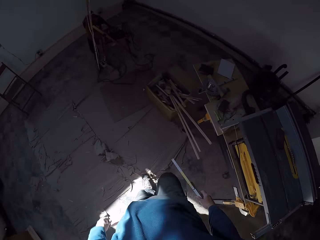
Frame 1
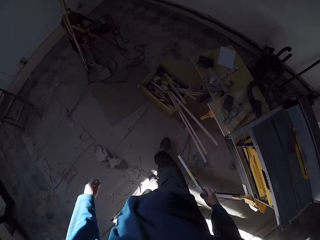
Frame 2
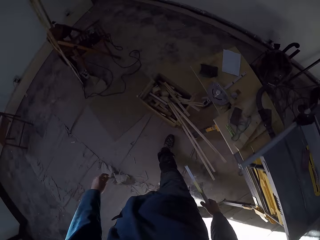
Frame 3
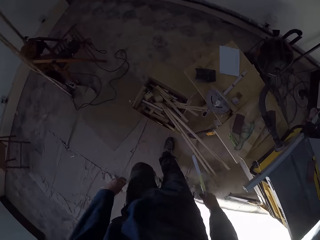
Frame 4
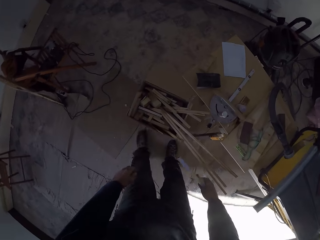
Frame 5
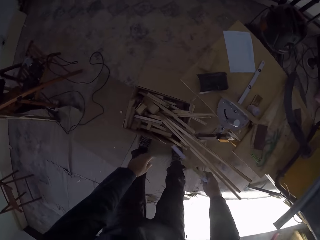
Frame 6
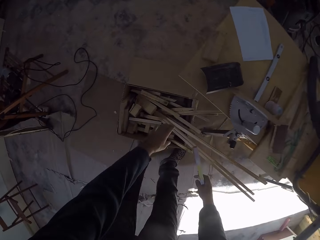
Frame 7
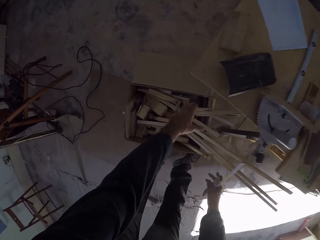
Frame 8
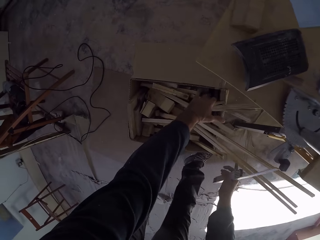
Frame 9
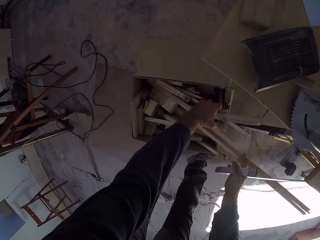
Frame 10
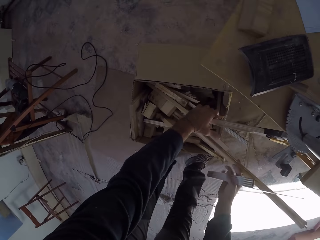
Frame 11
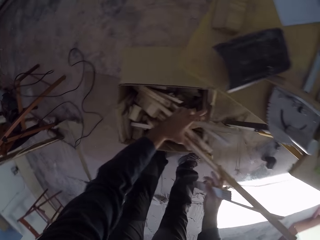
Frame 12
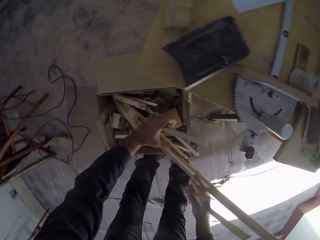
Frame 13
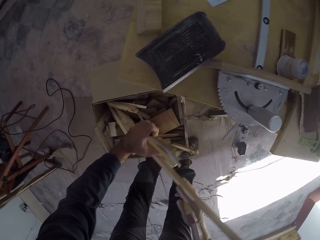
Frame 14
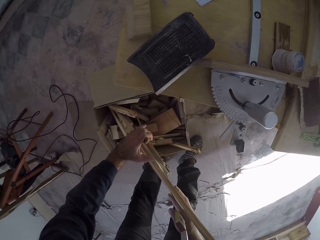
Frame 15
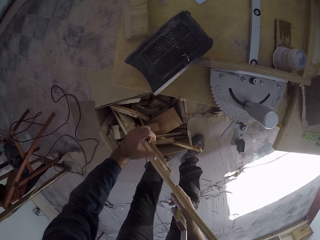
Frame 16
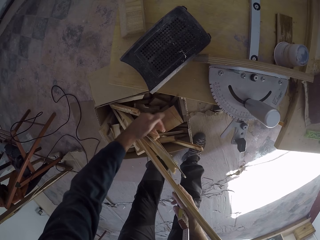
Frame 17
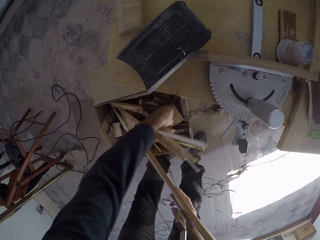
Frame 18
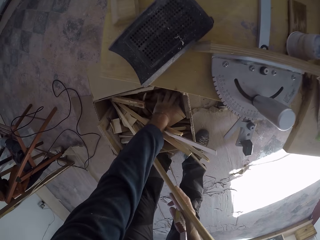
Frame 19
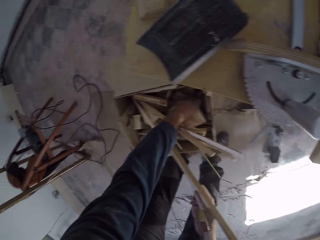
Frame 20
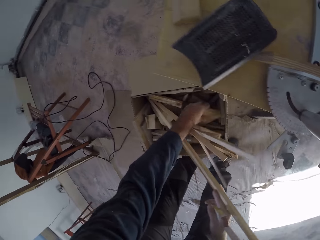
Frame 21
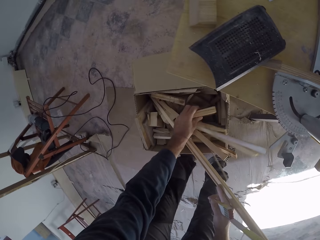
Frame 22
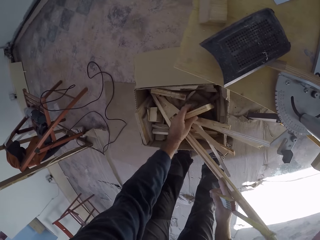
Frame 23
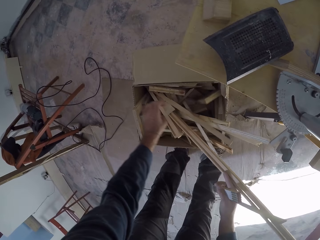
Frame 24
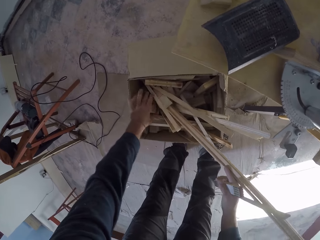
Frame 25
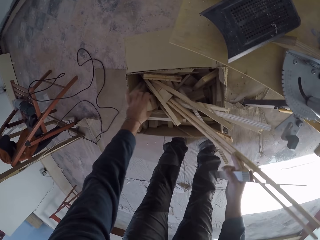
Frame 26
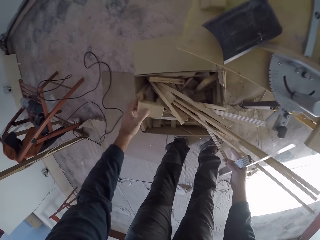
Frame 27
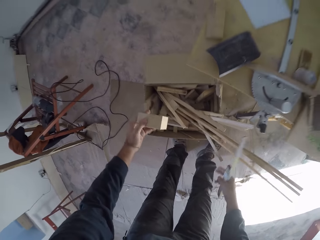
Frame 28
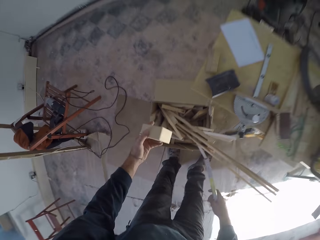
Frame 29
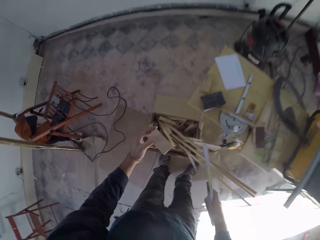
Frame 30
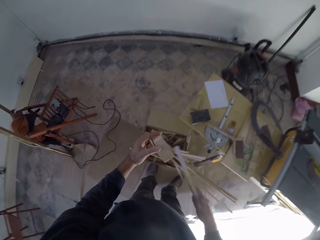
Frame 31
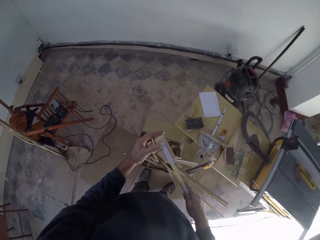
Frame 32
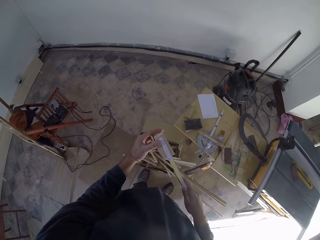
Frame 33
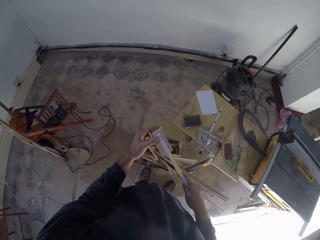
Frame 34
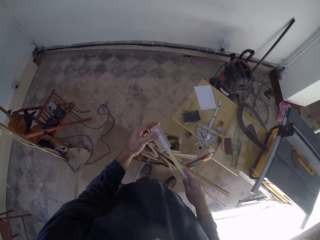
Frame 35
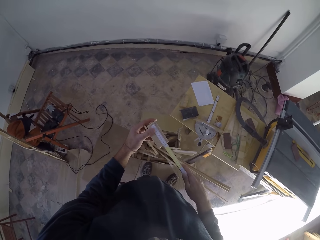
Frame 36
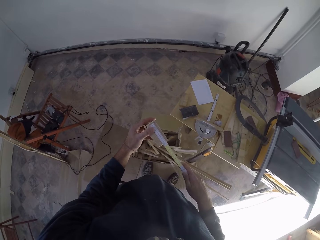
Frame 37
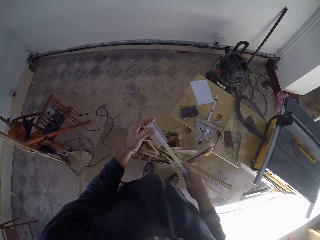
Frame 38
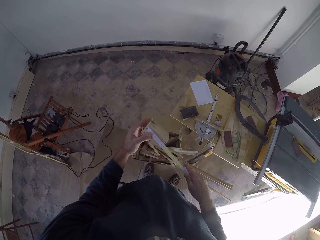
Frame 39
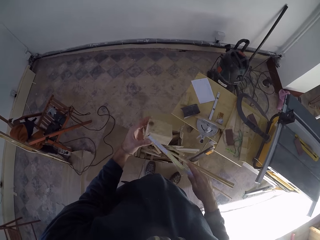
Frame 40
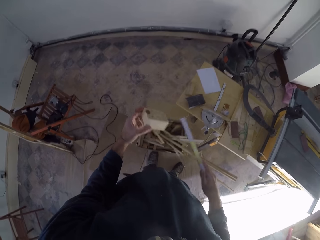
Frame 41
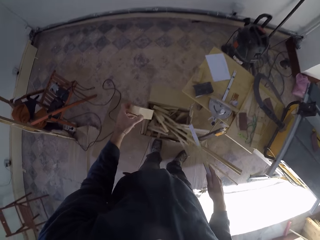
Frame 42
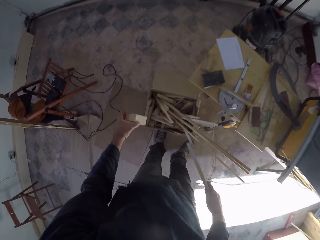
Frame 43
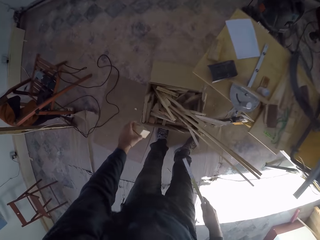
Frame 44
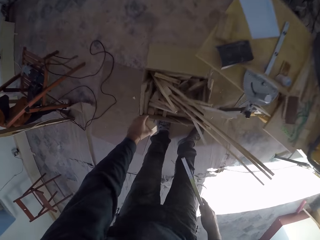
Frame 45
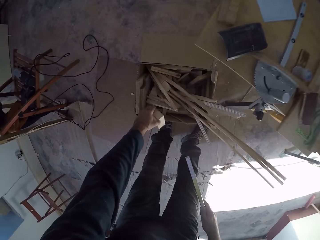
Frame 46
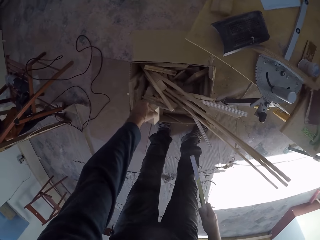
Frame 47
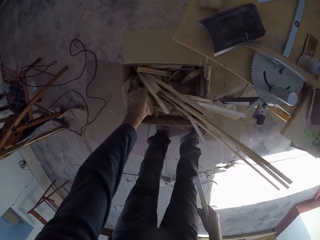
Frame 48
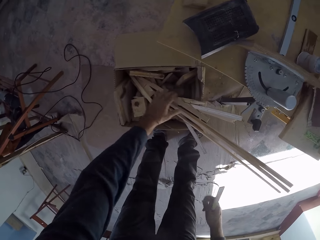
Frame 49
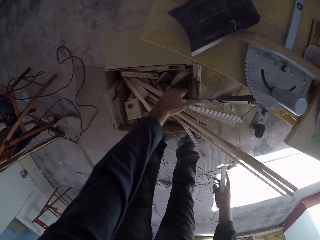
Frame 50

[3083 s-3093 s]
The camera wearer holds planks in the box with both hands. He drops a piece of wood. He picks a plank from the box with his left hand. He measures the plank with the folding ruler in his right hand. He drops the plank into the box with his left hand.

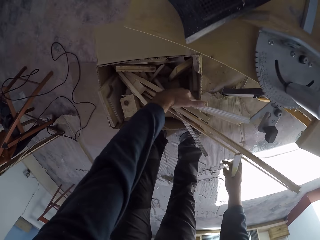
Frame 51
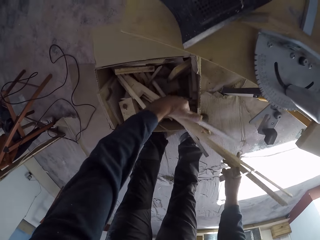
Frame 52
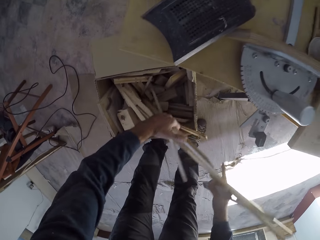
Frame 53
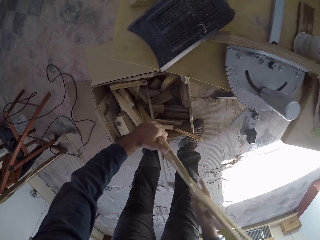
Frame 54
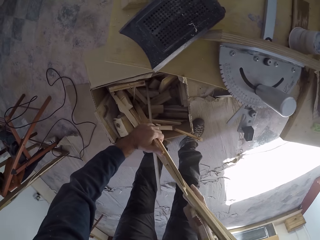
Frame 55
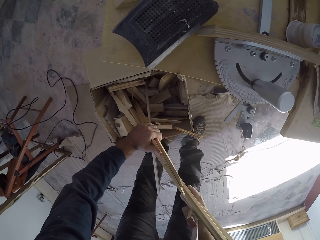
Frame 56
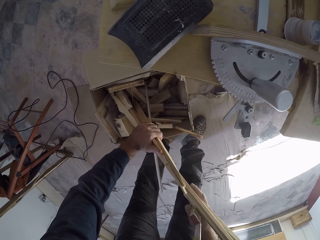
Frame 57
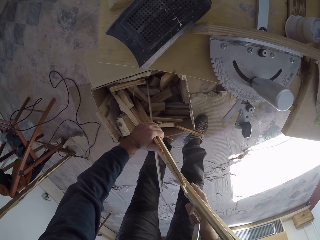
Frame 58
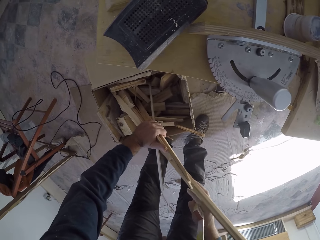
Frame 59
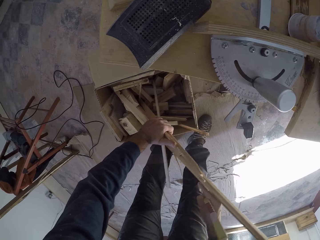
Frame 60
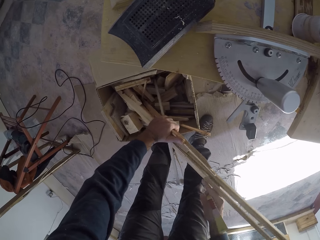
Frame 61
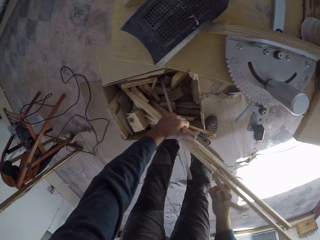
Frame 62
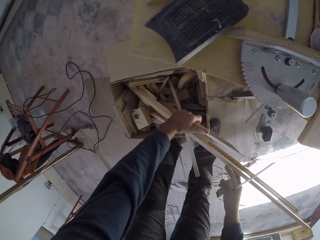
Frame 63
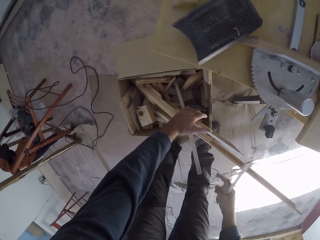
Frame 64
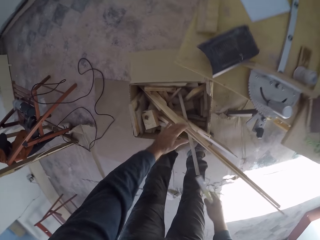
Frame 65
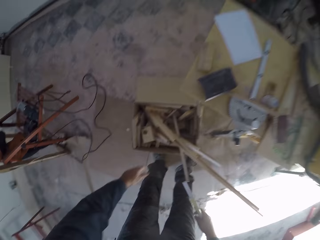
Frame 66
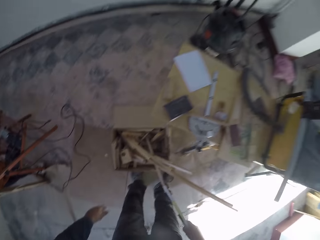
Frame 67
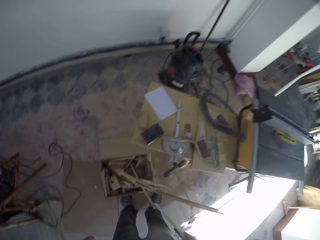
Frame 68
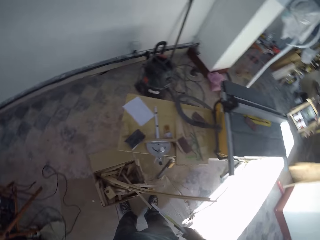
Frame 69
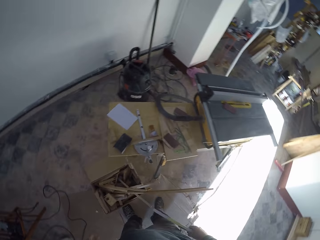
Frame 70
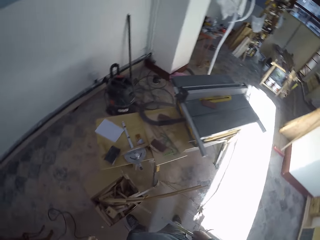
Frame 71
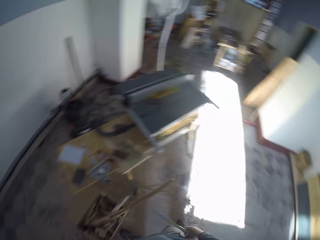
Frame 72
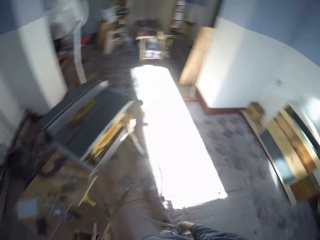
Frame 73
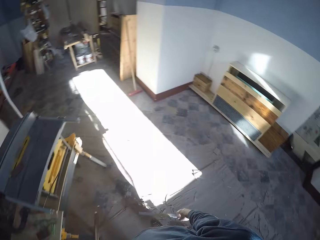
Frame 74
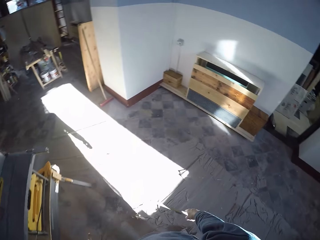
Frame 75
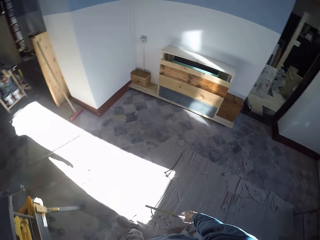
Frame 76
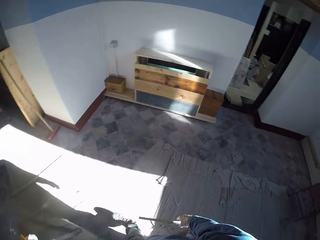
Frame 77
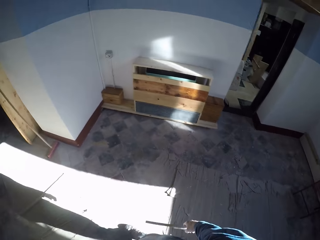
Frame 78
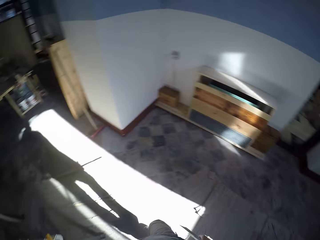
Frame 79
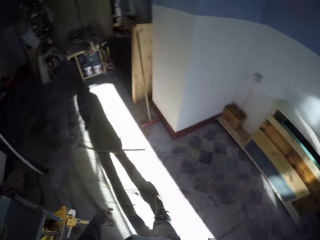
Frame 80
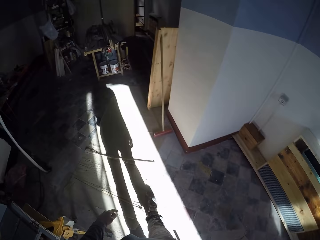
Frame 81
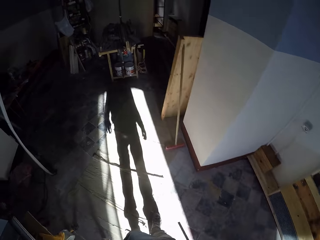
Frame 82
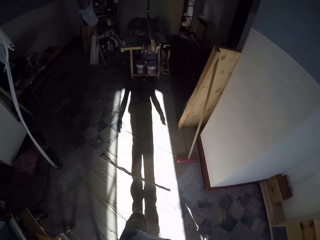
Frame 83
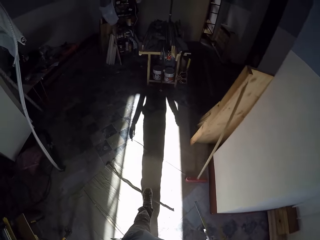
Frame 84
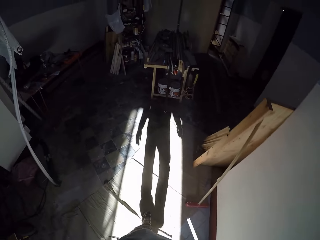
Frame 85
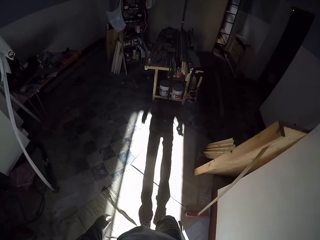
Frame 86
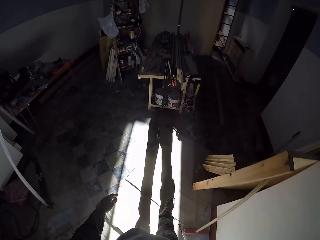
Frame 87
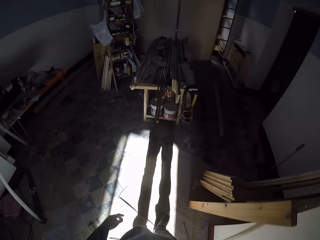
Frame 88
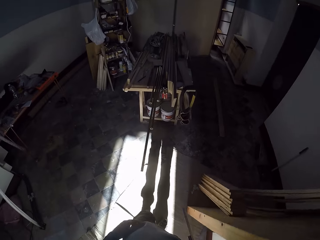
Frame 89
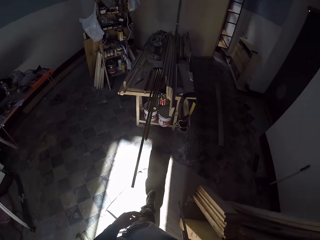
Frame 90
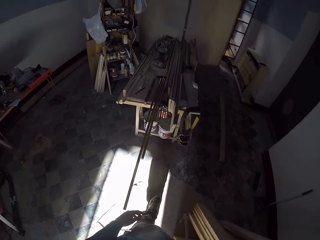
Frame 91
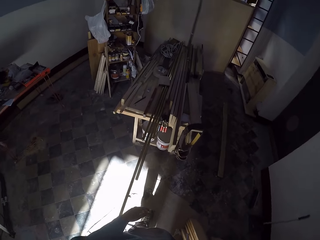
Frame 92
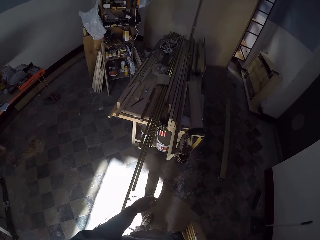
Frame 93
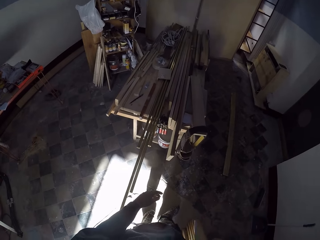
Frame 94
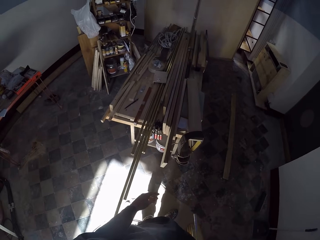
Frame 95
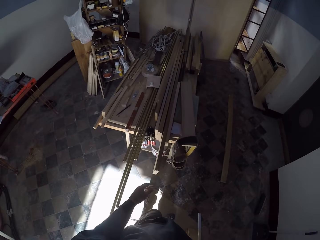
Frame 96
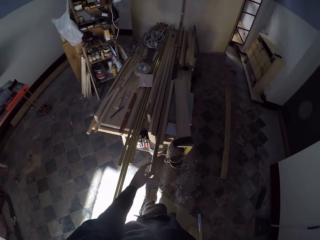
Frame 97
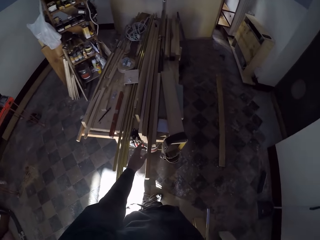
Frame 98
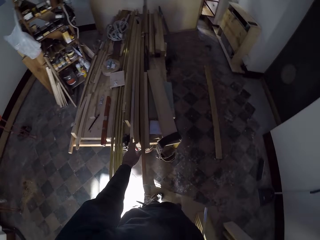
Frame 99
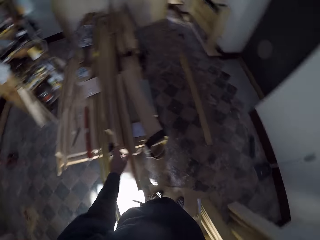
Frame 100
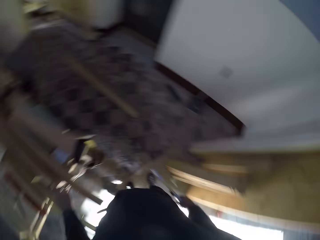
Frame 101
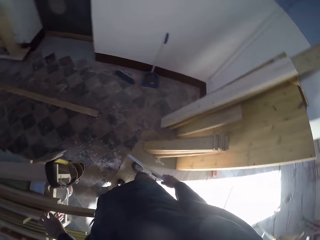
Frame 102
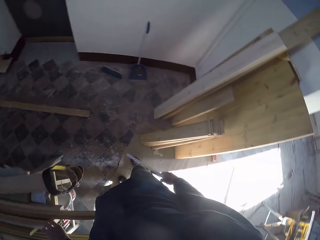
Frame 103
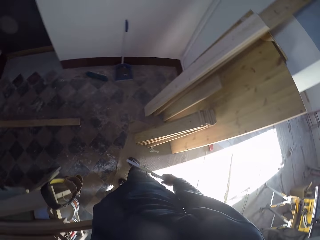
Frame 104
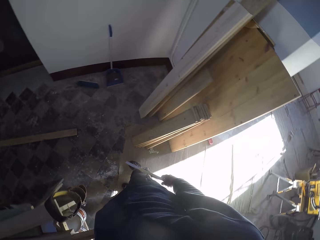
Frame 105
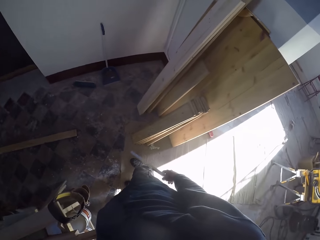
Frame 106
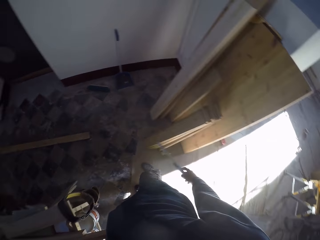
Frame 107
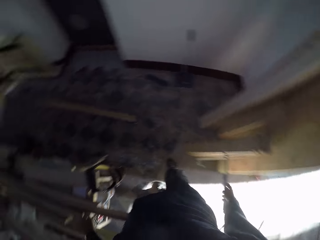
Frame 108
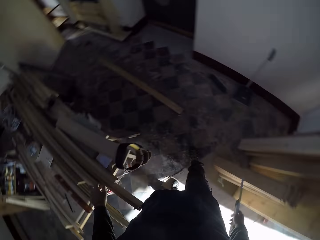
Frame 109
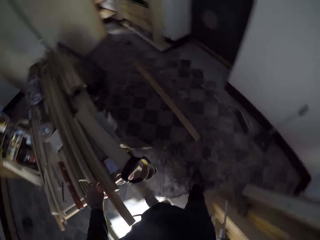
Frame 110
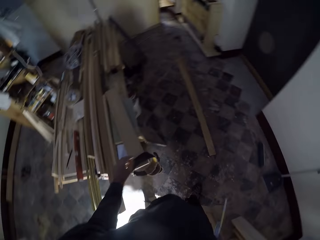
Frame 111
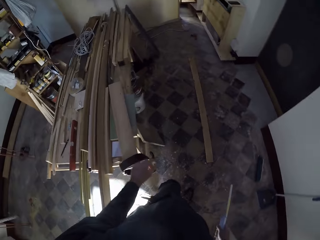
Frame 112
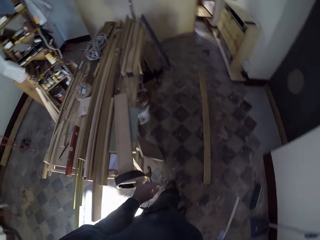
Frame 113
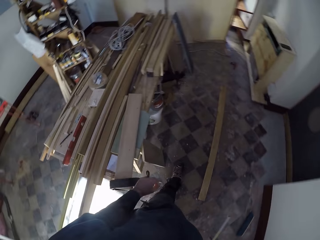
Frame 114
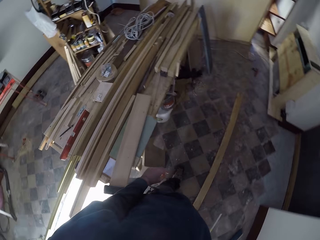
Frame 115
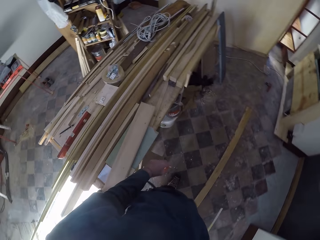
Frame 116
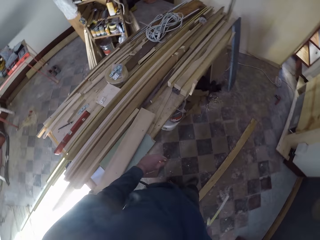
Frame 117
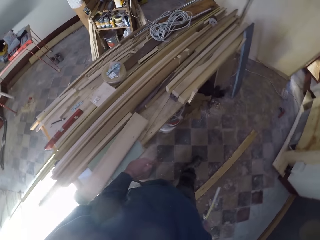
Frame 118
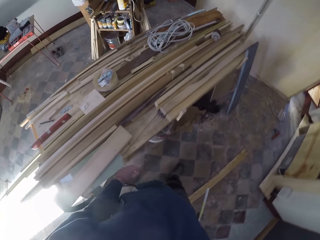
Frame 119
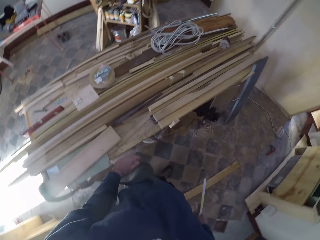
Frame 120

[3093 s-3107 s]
The camera wearer holds the plank in the box with both hands. He leaves the planks in the box with both hands. He moves to the table in the room. He touches a plank on the table with his left hand. He walks.
